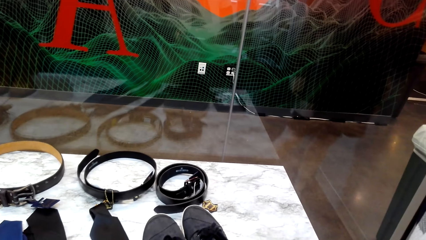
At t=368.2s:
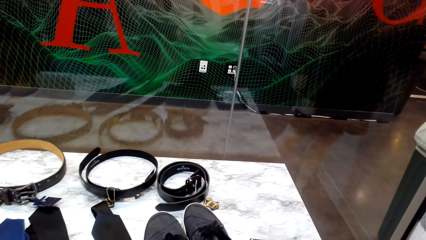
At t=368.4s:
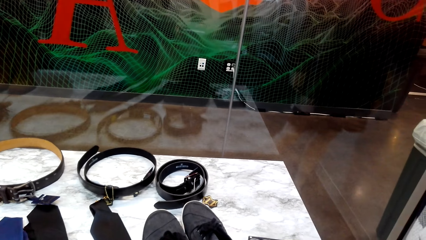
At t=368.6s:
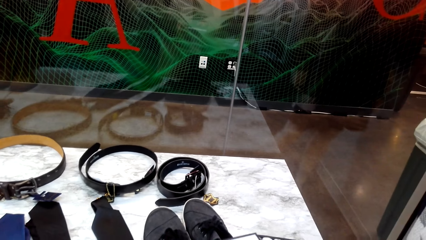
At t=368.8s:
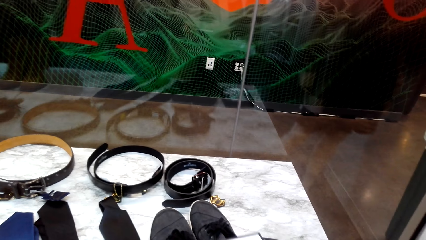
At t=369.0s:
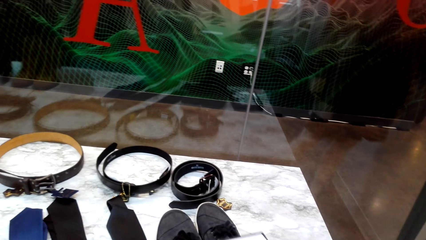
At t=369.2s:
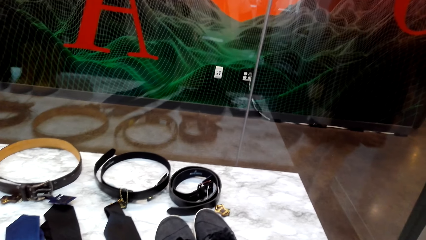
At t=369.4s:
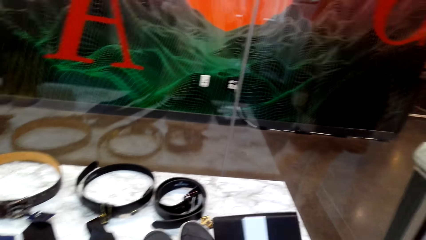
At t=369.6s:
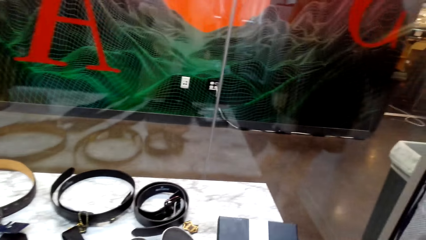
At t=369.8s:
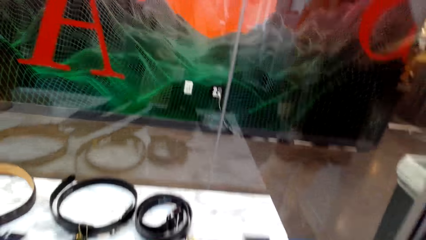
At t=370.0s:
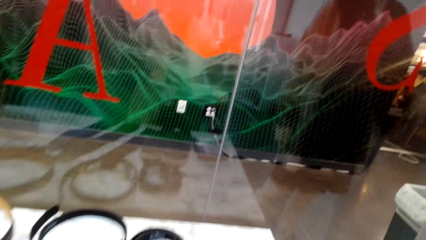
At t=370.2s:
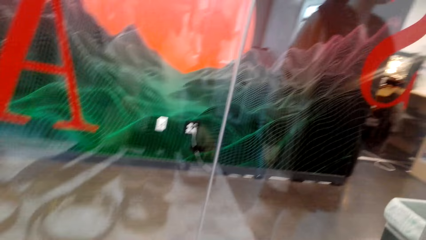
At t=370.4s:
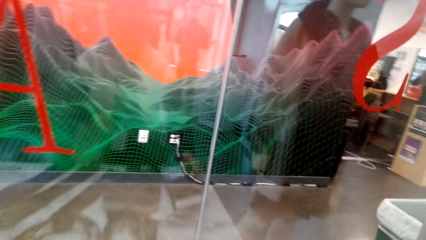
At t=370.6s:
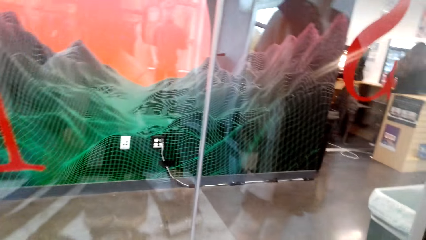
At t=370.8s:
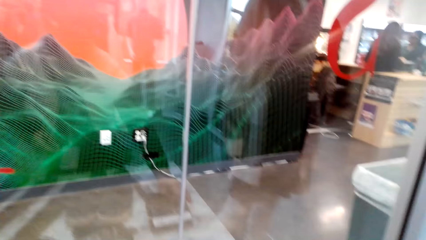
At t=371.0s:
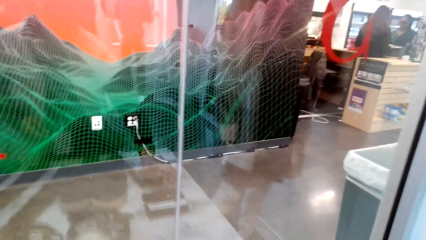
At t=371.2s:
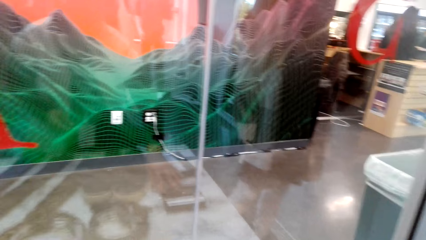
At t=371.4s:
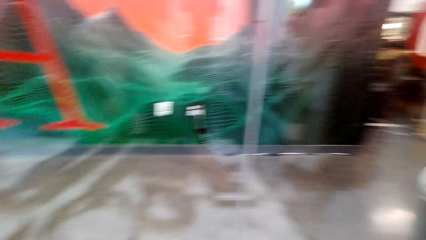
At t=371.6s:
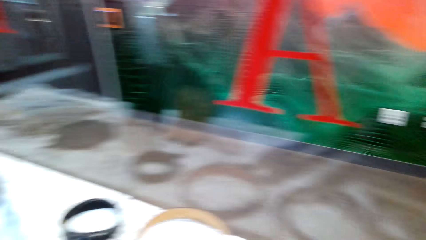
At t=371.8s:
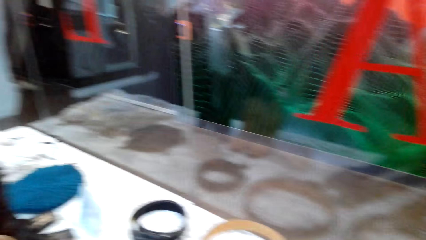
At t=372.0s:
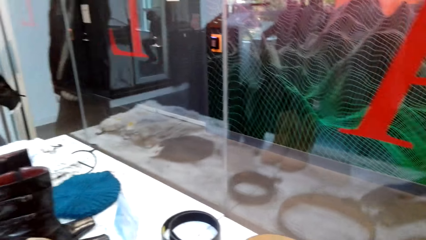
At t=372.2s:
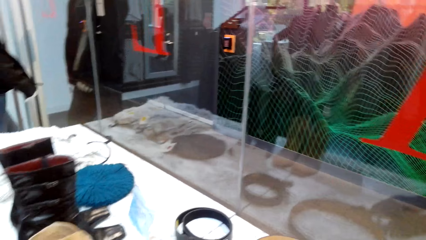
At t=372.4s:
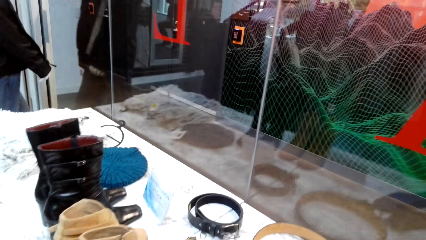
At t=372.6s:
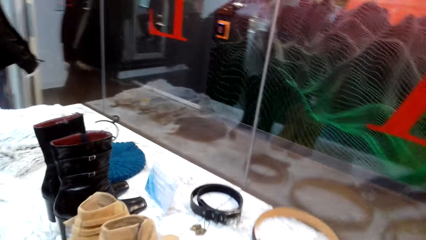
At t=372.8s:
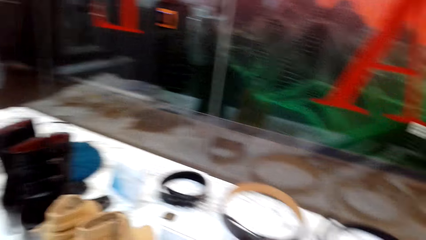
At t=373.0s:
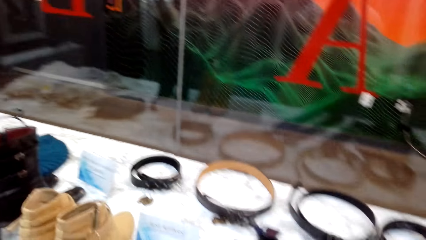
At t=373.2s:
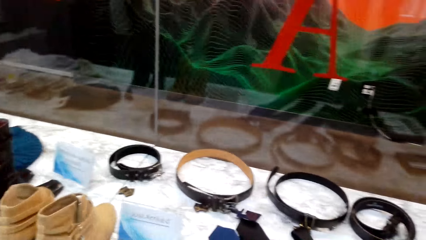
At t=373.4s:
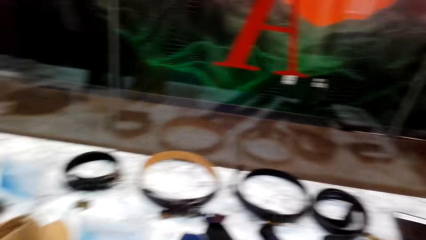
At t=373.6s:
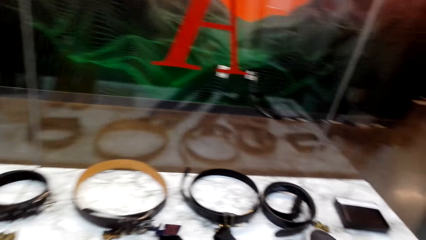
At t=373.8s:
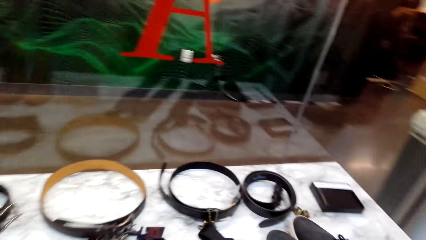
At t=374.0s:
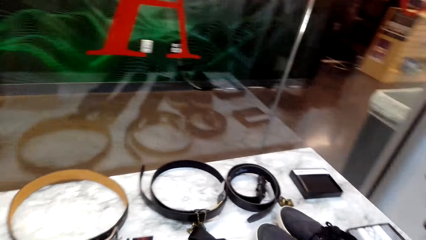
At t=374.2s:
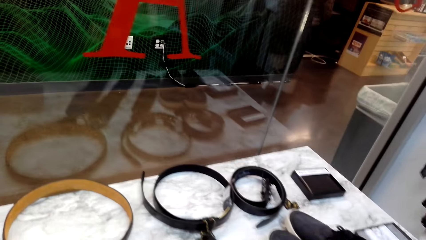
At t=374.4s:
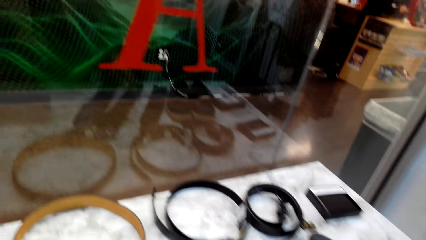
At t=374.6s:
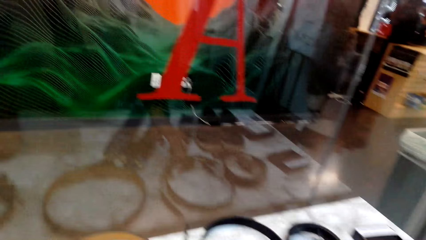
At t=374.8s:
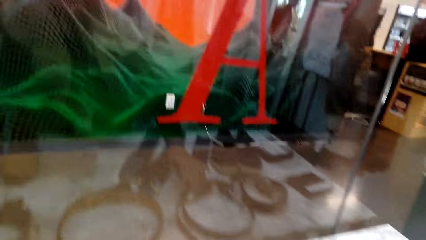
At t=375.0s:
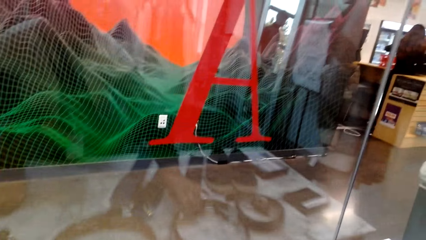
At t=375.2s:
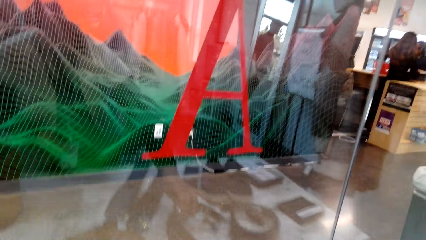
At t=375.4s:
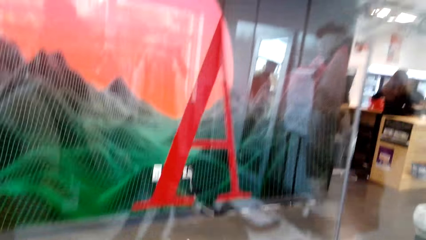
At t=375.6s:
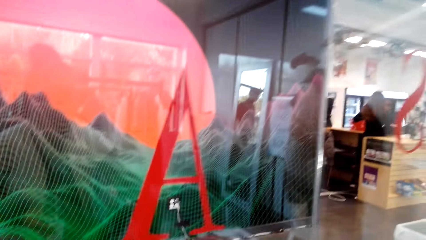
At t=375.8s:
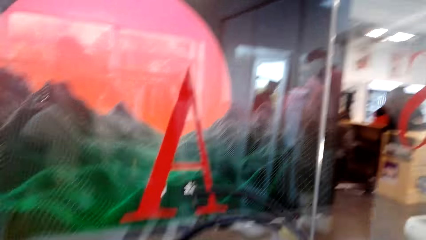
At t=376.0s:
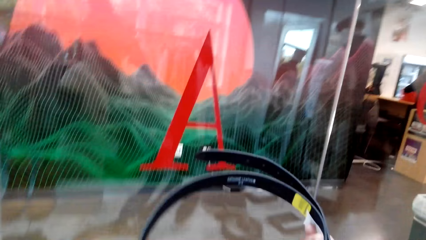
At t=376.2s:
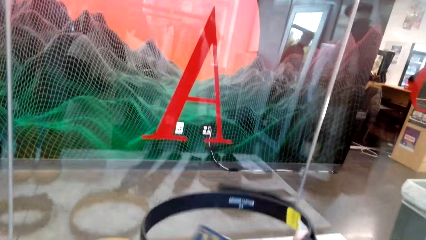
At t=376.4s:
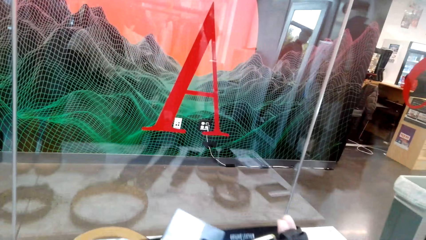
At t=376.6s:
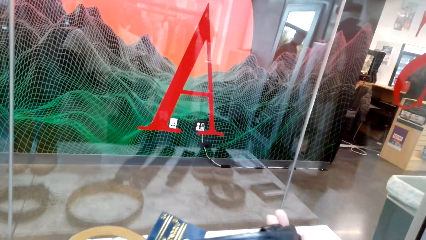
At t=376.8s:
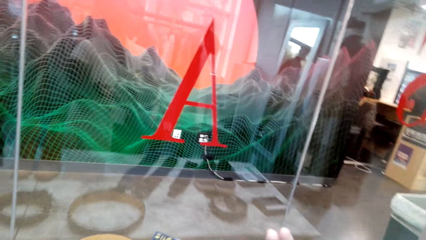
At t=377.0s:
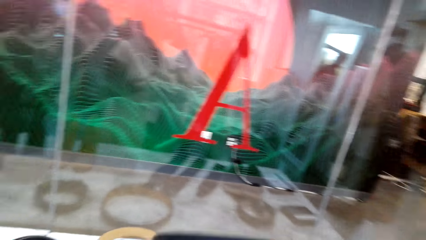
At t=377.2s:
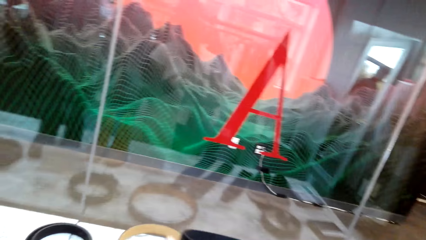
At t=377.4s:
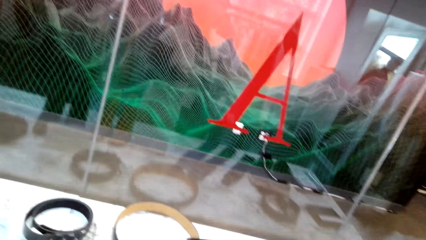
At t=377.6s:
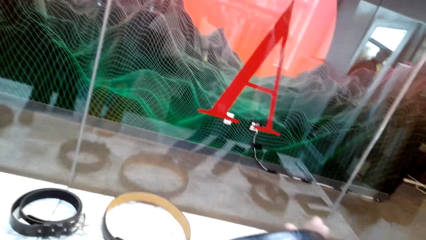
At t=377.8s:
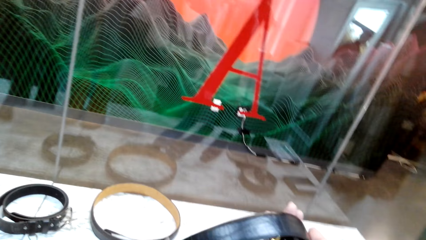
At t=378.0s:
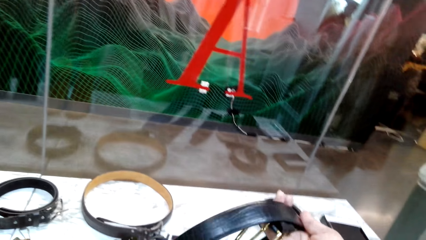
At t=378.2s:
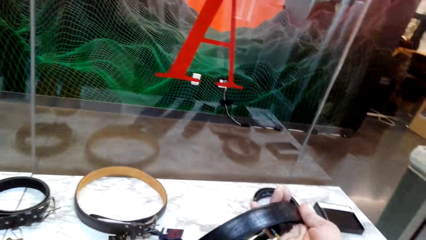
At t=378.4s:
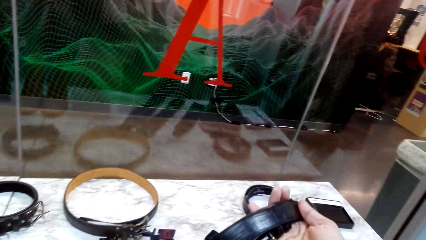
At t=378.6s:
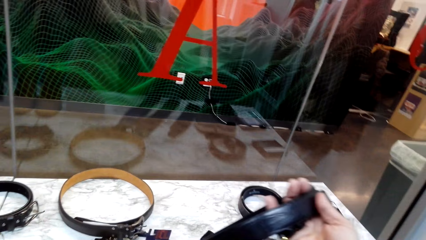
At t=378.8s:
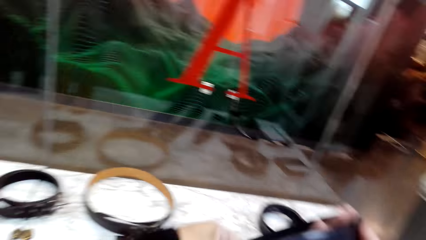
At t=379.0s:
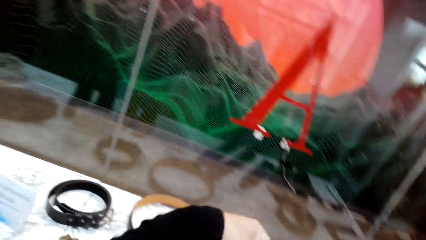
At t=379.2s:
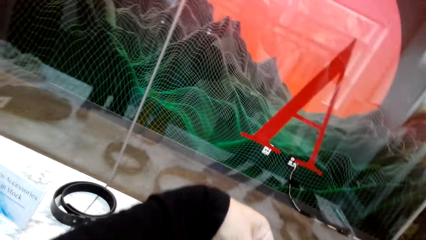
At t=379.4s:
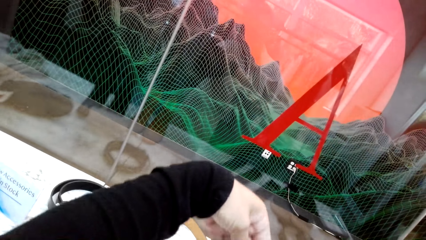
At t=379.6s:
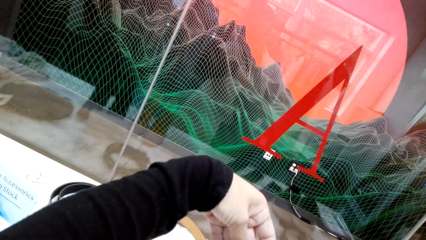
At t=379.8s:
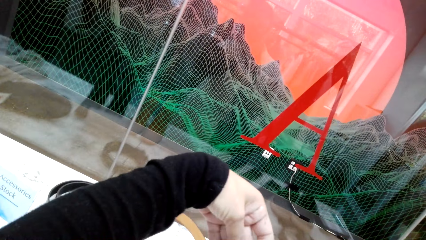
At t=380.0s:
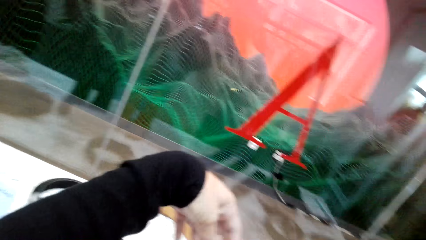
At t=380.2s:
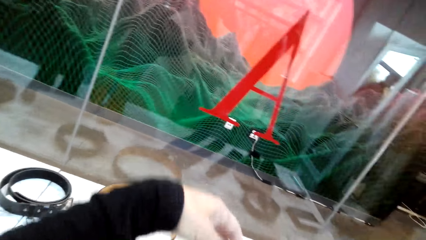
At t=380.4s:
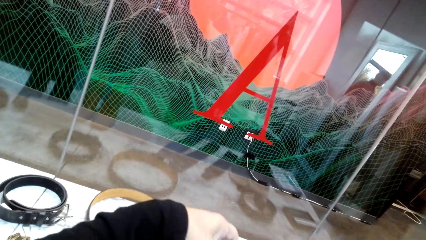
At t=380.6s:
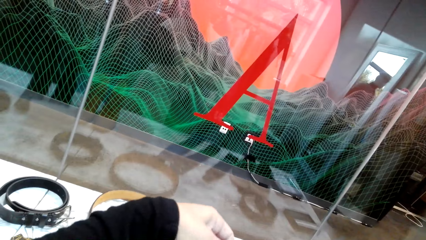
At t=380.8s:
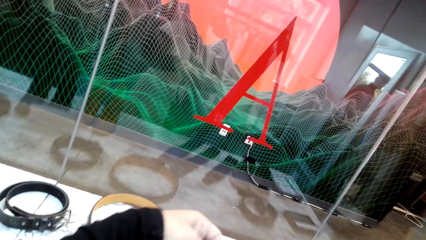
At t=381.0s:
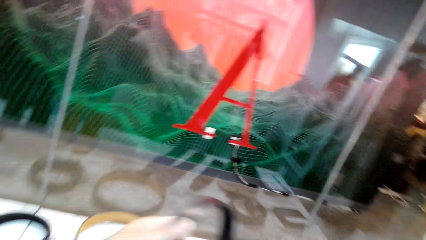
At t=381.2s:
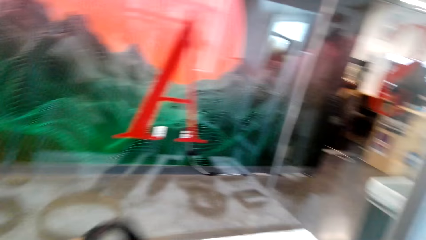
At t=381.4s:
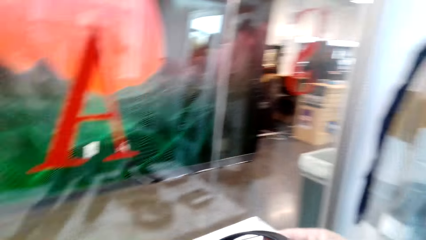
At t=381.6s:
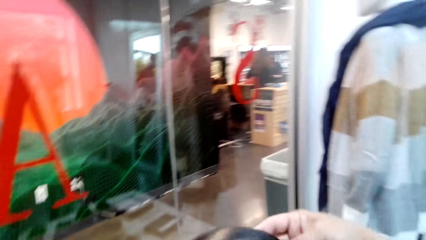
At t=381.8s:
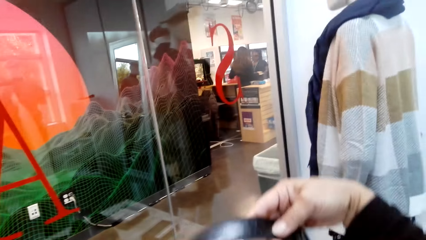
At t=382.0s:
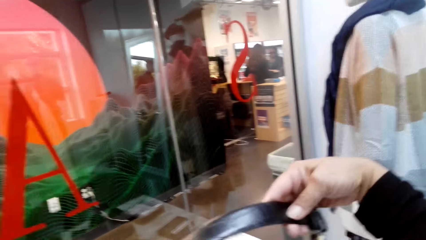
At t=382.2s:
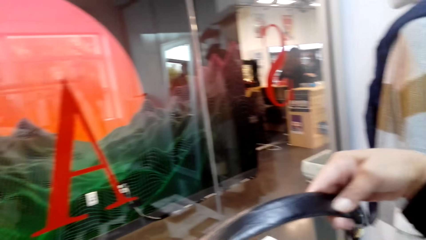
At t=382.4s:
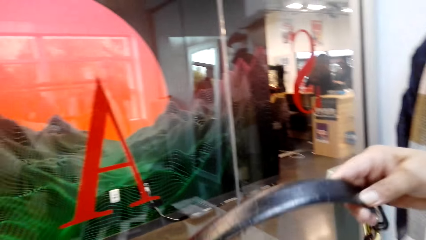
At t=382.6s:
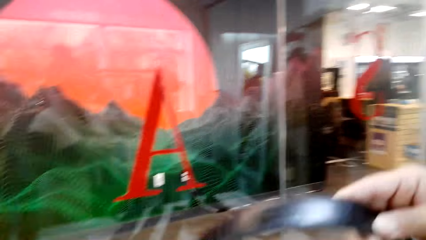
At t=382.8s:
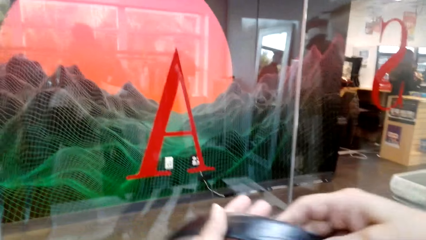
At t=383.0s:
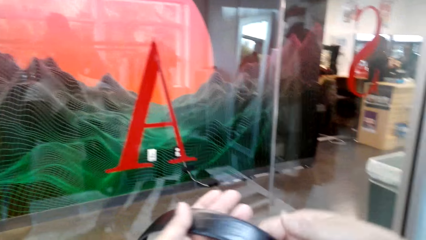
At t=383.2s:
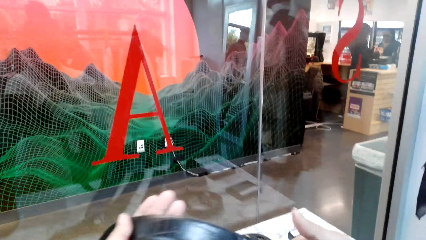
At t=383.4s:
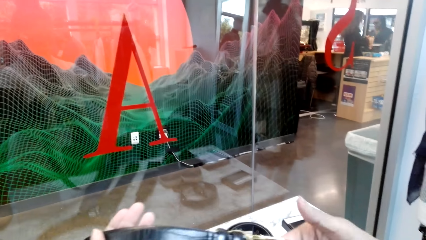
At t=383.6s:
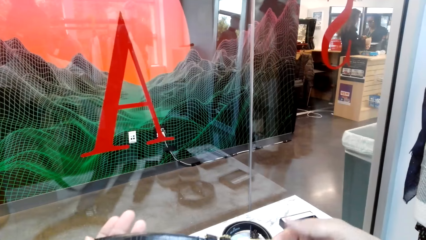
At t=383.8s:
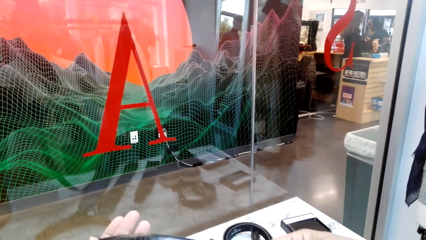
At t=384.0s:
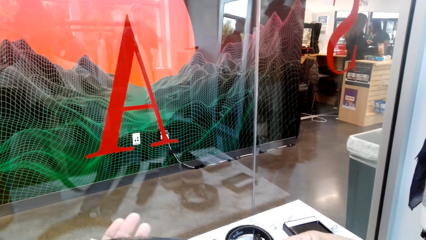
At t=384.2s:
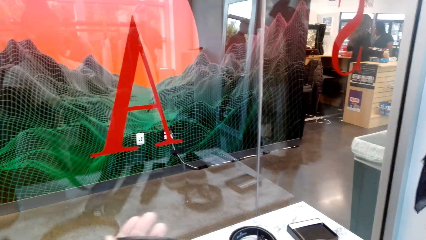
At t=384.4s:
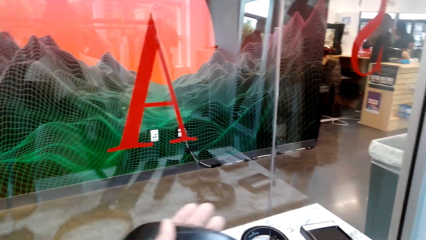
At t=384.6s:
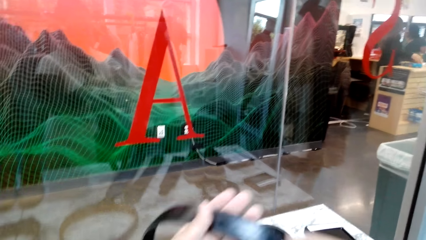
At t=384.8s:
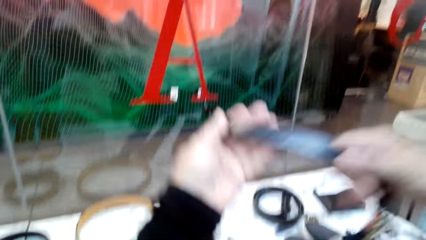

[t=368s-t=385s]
The camera wearer places the box or wallet on the table. They look around. They pick up a belt. They look at the belt.
